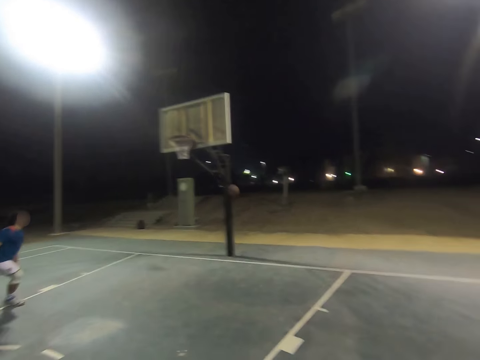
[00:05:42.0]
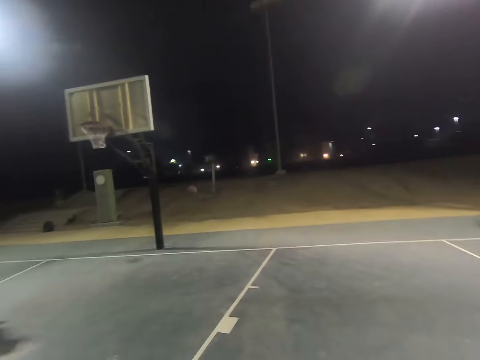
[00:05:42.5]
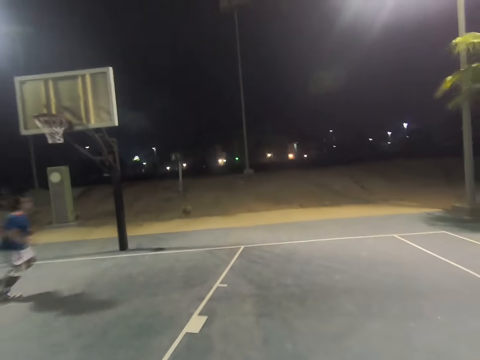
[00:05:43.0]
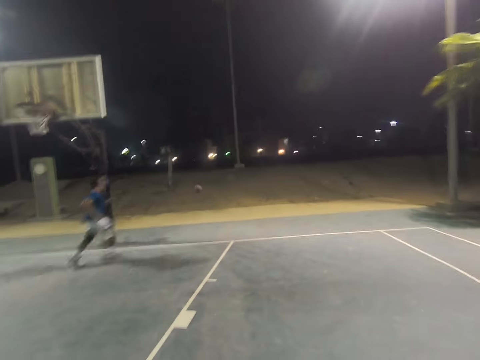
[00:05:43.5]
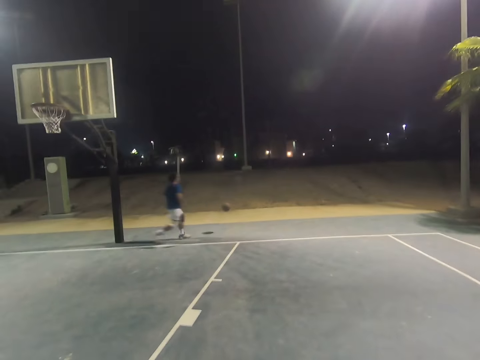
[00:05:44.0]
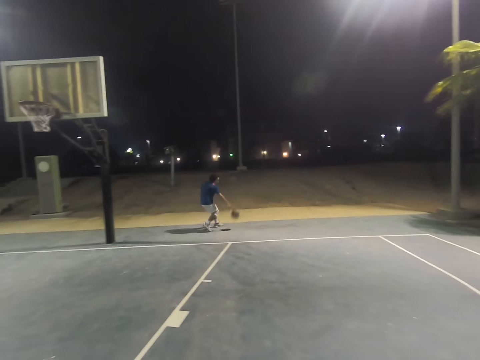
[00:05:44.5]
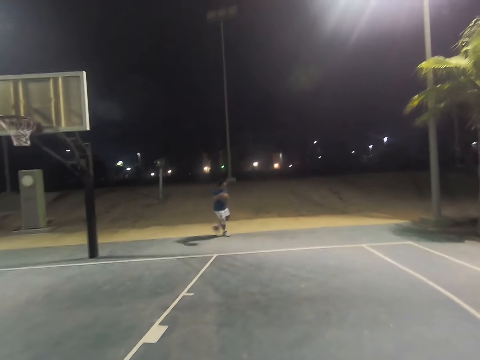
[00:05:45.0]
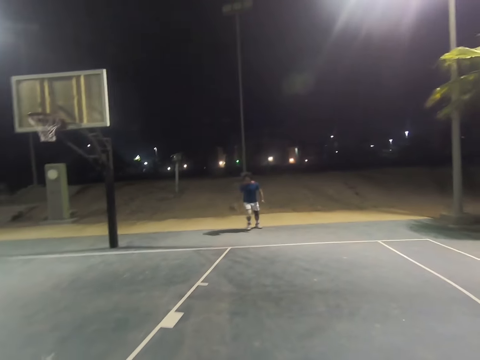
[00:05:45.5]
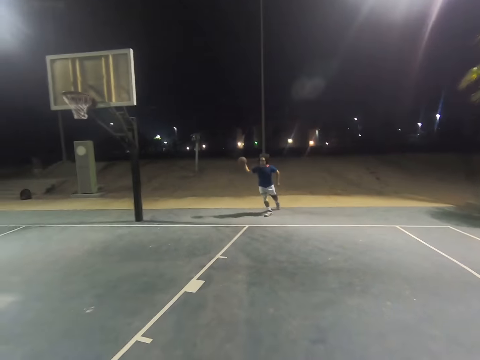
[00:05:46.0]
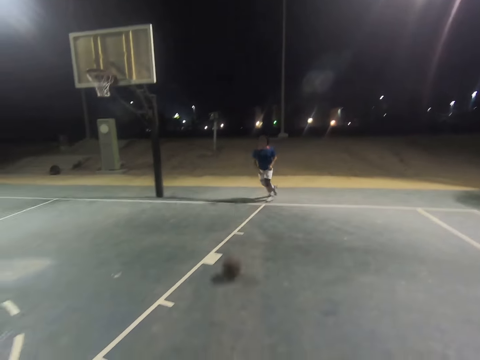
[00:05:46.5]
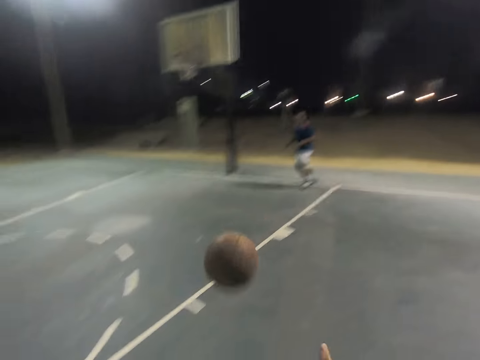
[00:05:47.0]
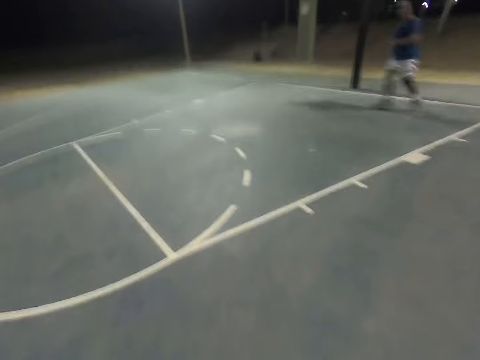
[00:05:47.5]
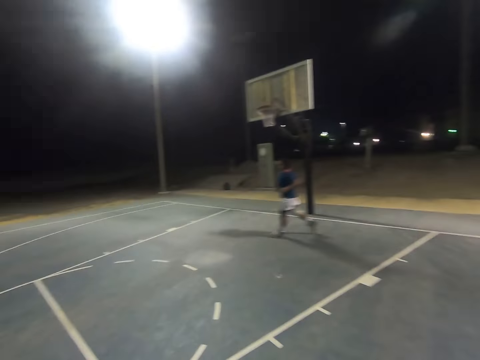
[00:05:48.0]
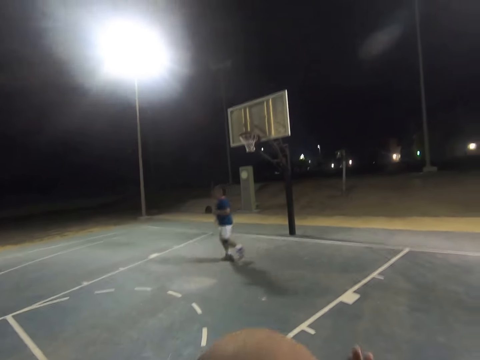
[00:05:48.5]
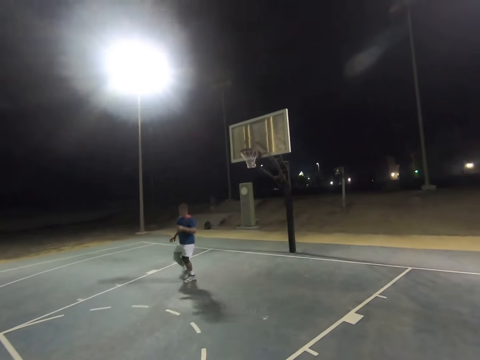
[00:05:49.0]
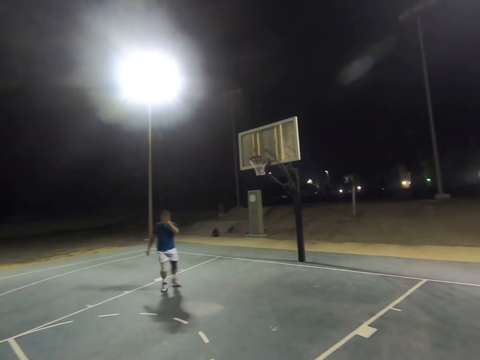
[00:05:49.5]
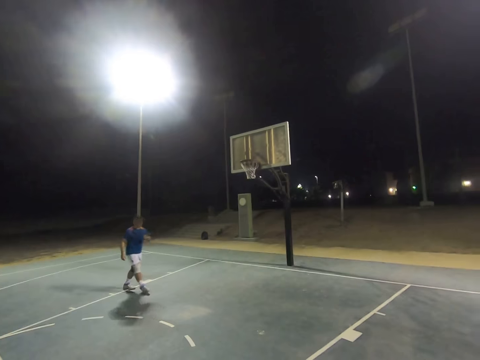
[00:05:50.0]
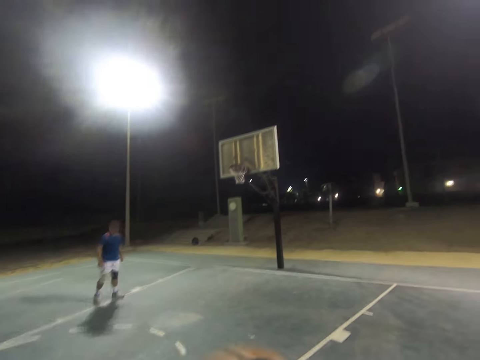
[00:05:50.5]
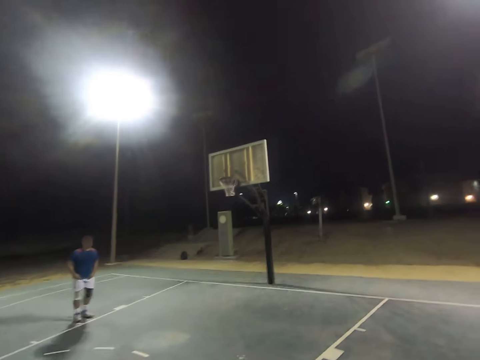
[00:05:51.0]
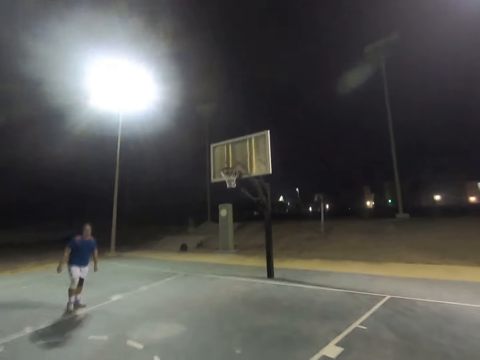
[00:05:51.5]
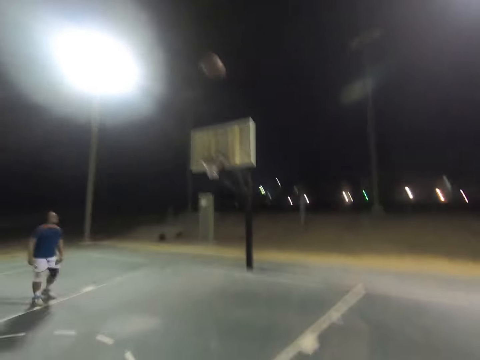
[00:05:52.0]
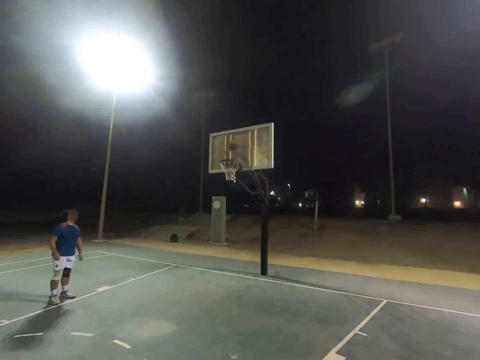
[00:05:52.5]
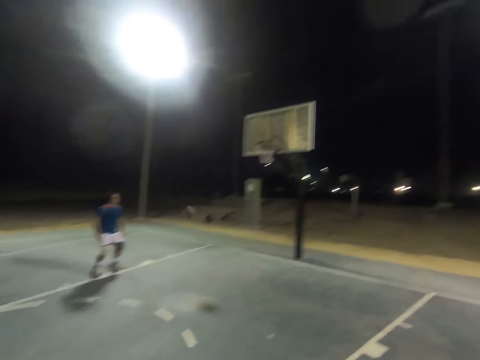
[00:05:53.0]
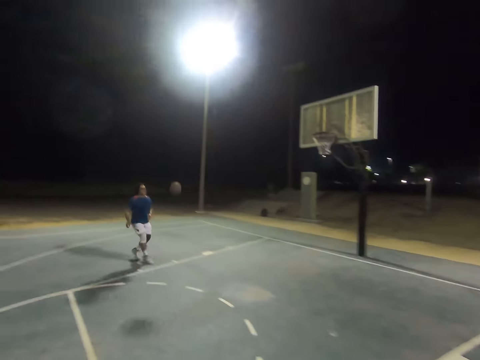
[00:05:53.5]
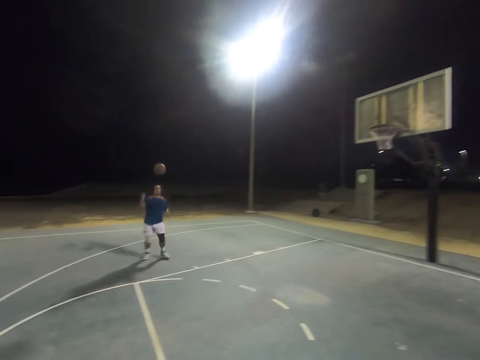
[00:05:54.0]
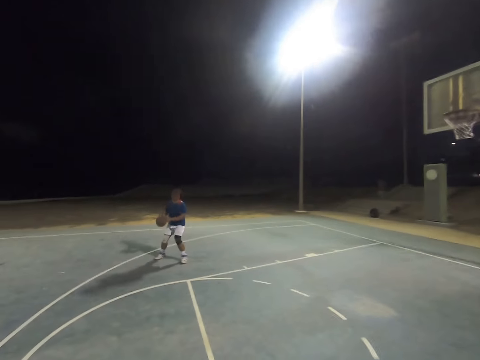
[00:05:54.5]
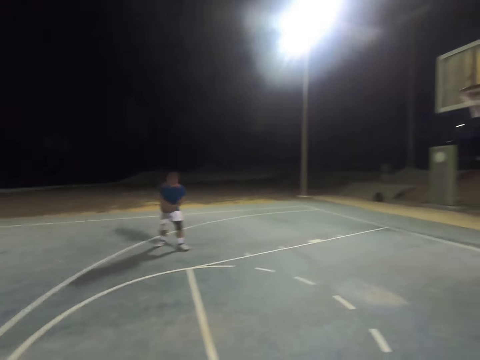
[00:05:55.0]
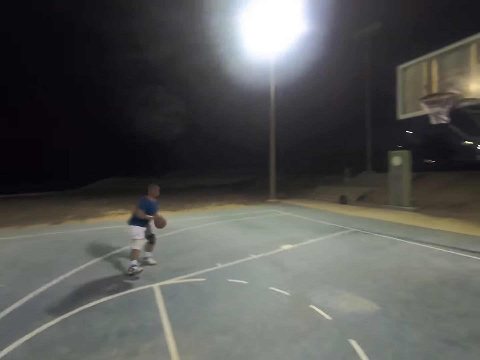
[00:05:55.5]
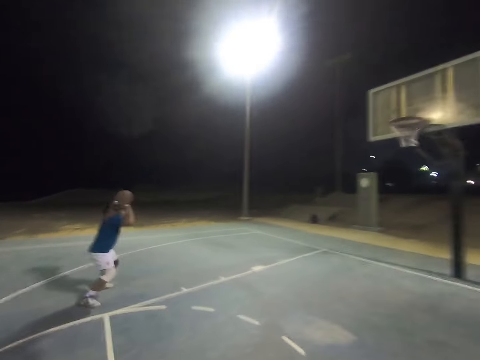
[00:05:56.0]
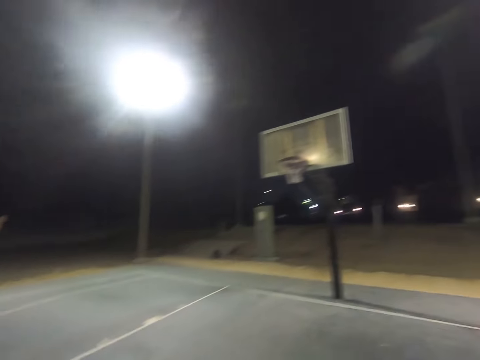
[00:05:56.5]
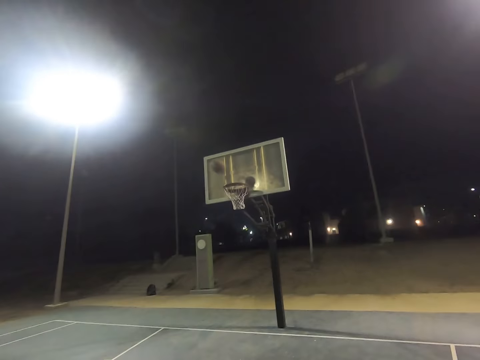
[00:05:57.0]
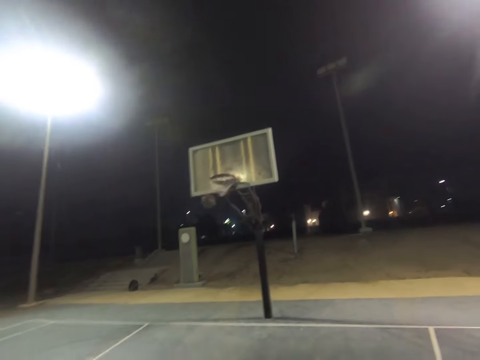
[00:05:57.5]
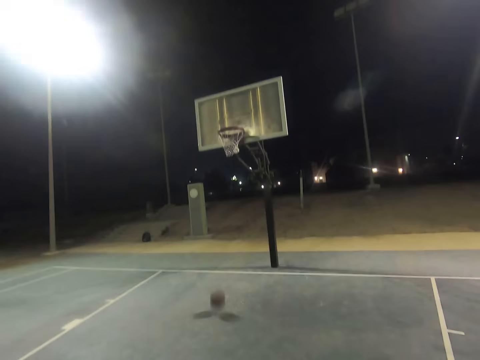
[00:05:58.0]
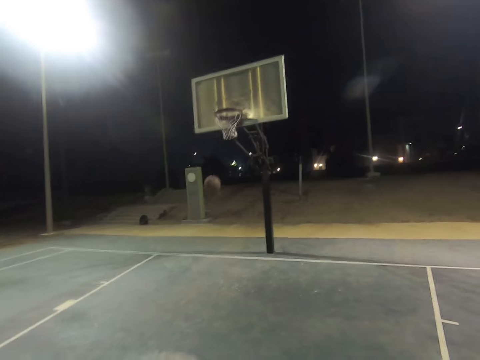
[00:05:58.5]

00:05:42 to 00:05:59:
A man runs towards the basketball. The man dribbles the basketball. The camera wearer catches the basketball. The man runs. The camera wearer throws the basketball in the basket. The man runs towards the basketball, catches the basketball, and throws the basketball in the basket.

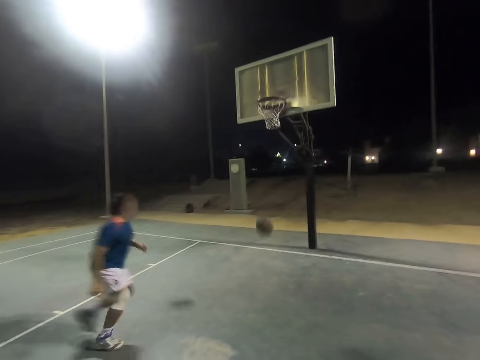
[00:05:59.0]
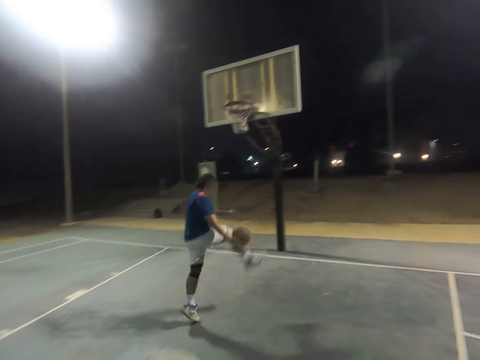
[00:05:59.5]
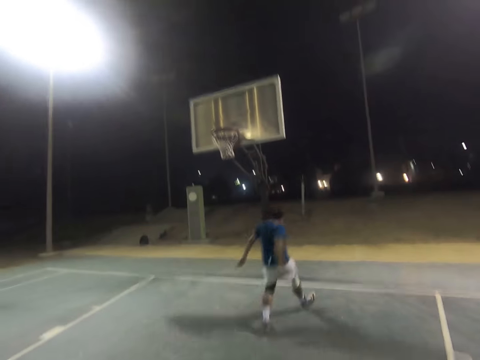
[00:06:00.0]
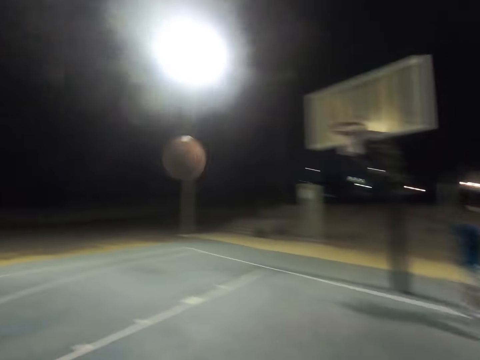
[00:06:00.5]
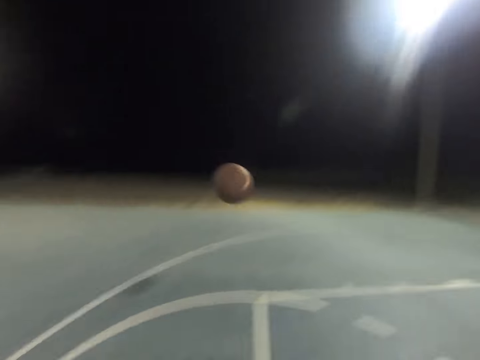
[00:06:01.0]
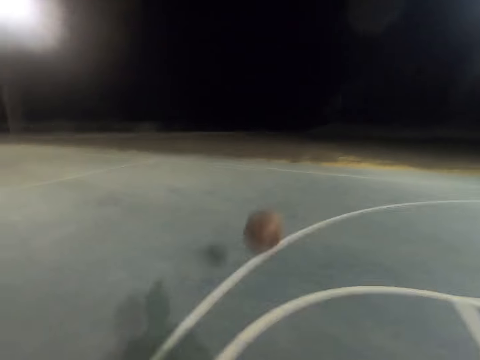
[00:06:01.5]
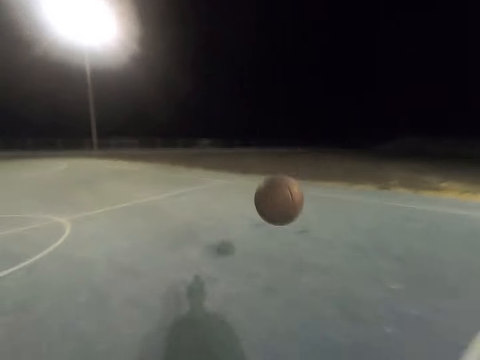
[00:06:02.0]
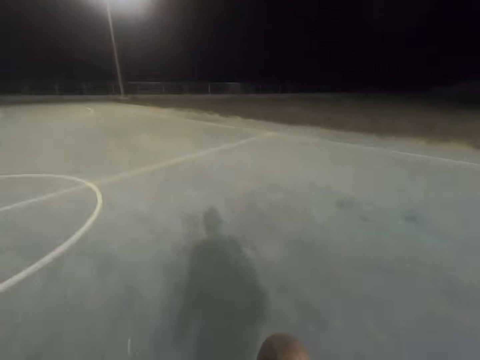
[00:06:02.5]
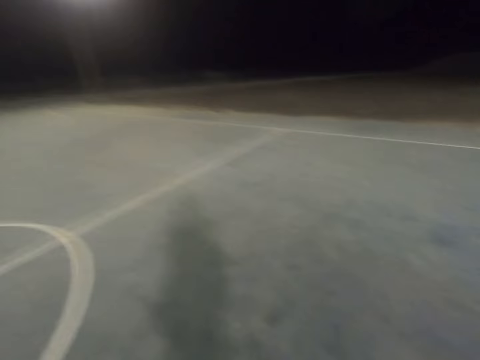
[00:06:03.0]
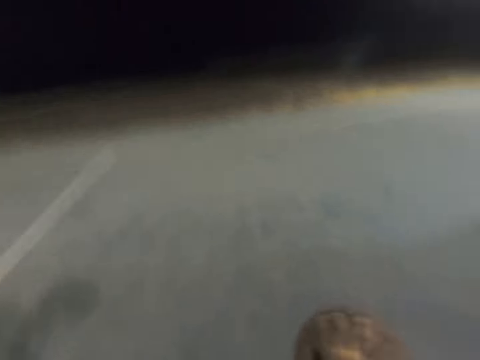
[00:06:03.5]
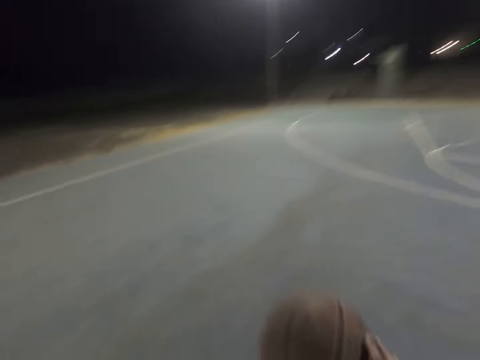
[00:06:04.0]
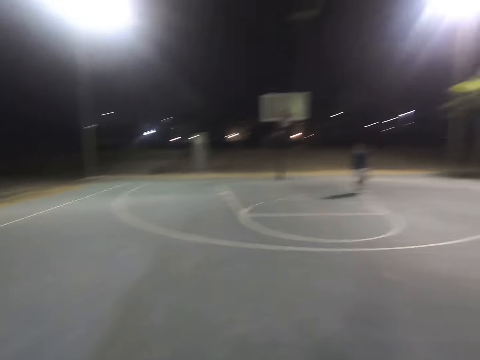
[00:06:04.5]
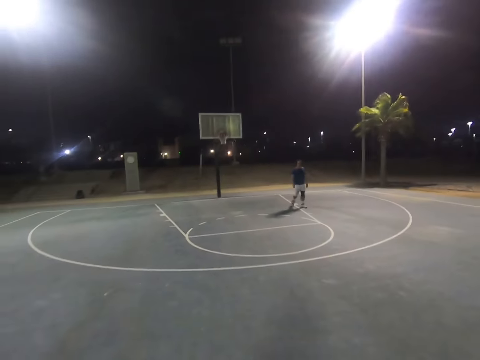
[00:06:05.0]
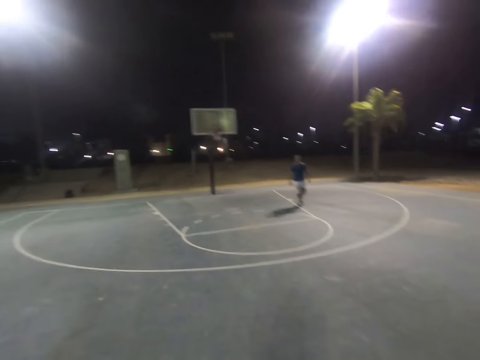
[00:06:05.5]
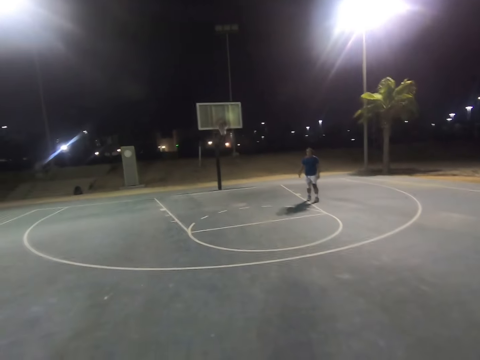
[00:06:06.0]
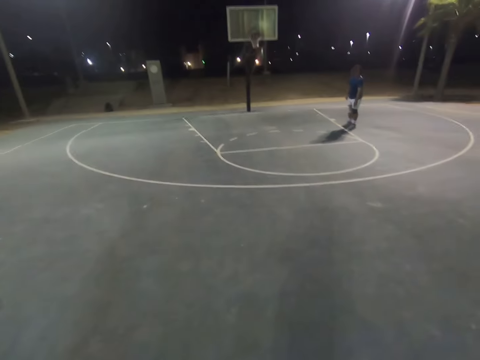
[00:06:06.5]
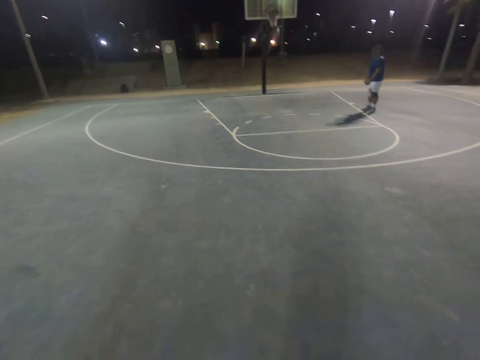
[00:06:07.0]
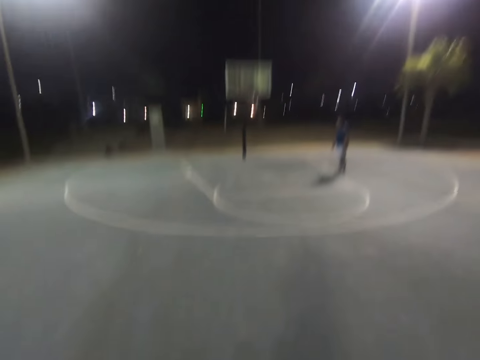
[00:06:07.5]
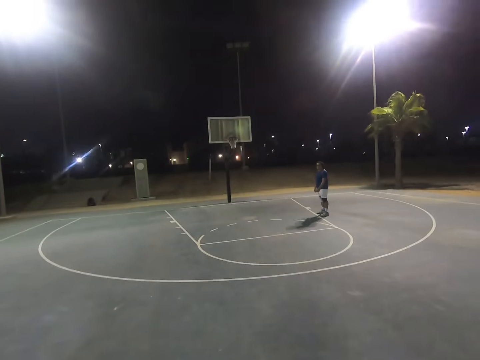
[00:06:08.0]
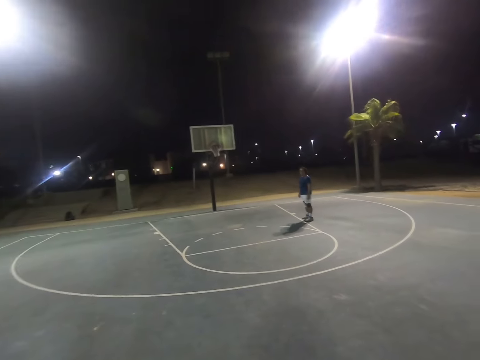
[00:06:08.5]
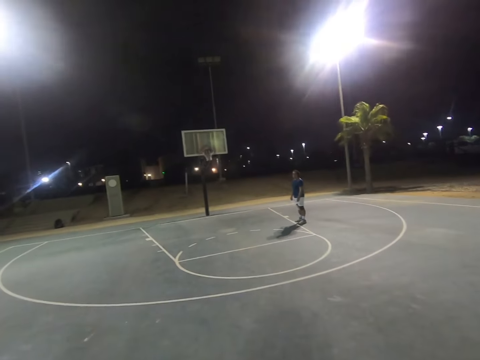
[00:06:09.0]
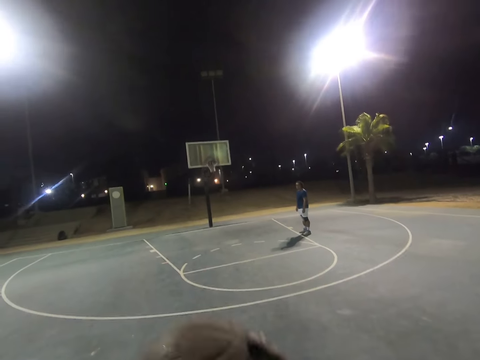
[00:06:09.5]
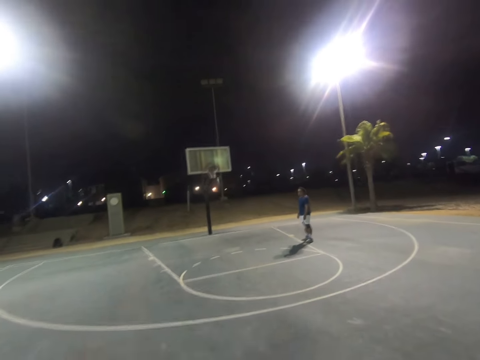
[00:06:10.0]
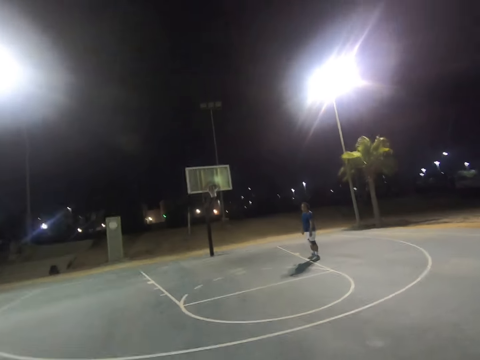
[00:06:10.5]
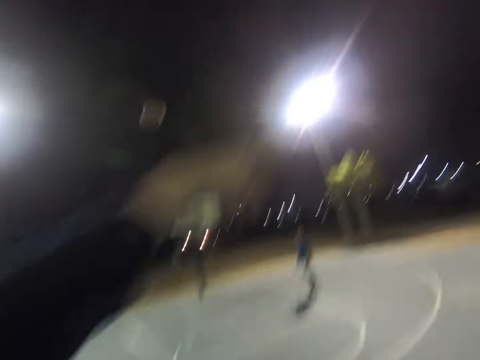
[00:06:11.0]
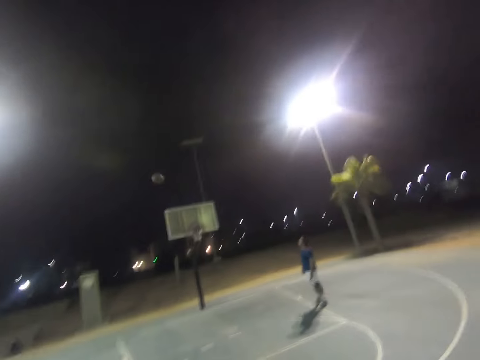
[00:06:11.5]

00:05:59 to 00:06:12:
A man runs towards the basketball and dribbles the basketball. The camera wearer catches the basketball. They dribble the basketball. They throw the basketball in the basket.
